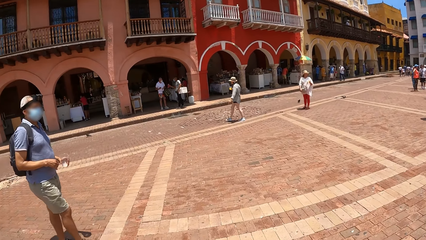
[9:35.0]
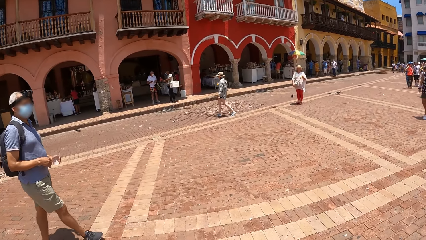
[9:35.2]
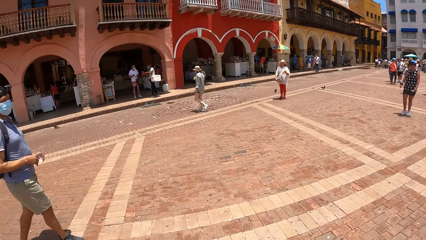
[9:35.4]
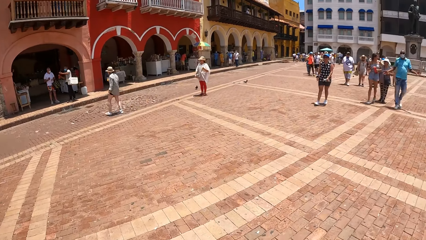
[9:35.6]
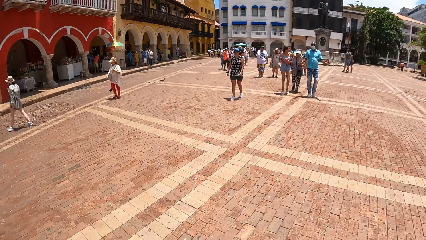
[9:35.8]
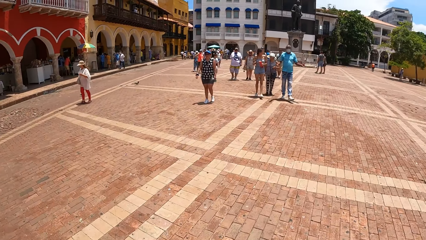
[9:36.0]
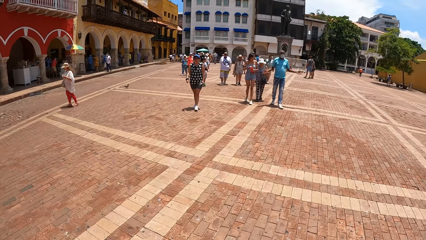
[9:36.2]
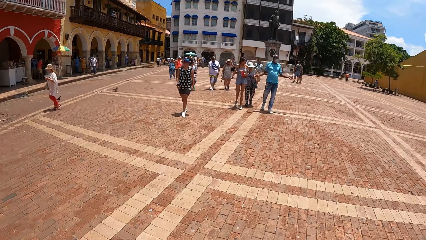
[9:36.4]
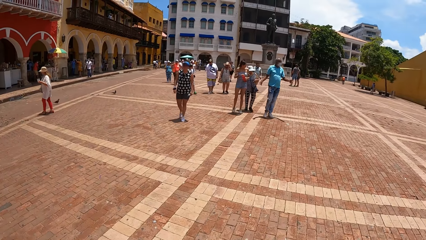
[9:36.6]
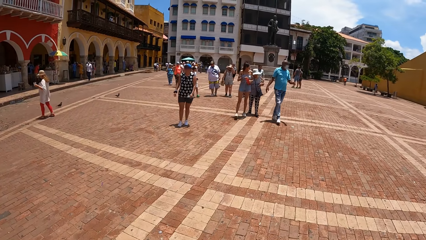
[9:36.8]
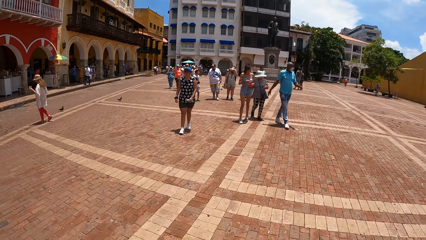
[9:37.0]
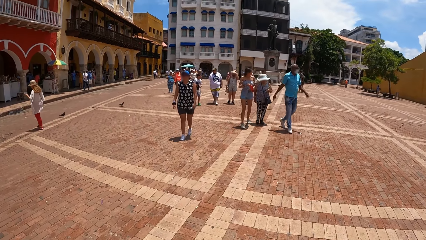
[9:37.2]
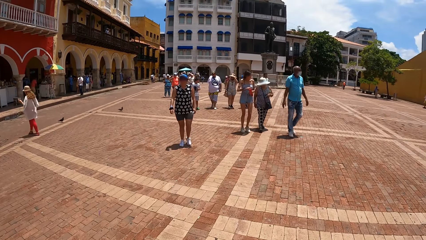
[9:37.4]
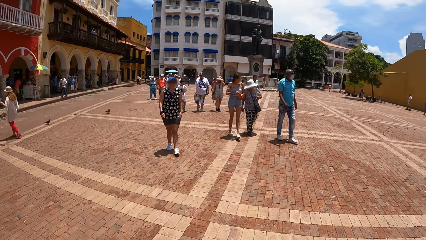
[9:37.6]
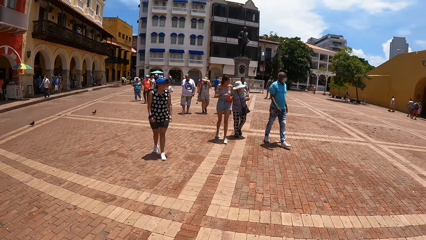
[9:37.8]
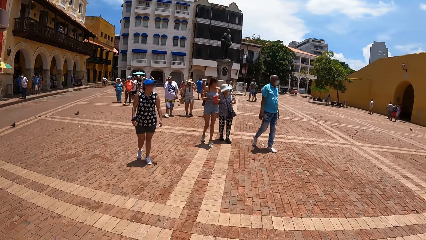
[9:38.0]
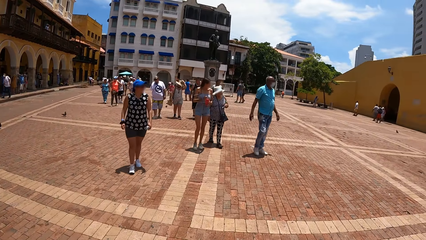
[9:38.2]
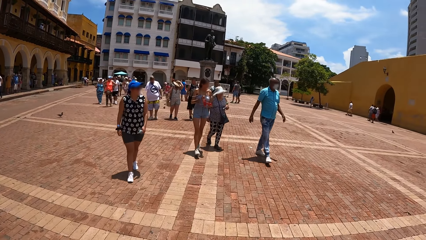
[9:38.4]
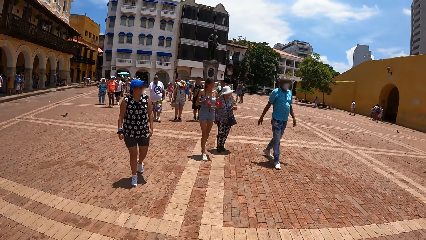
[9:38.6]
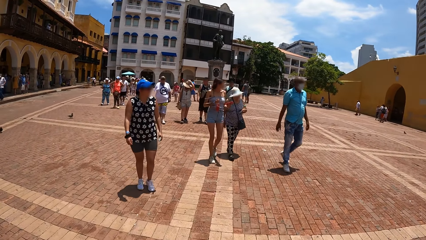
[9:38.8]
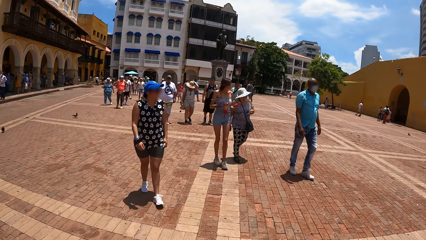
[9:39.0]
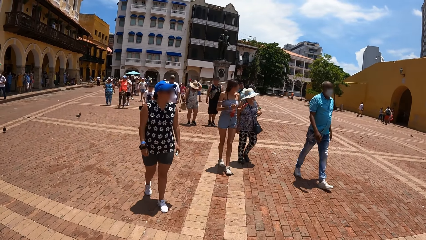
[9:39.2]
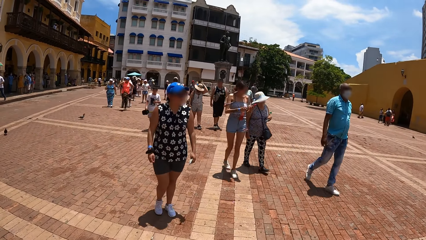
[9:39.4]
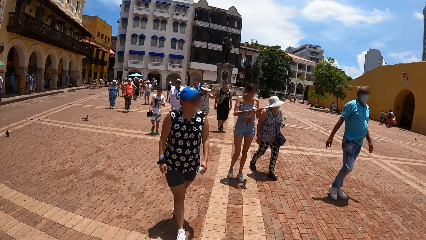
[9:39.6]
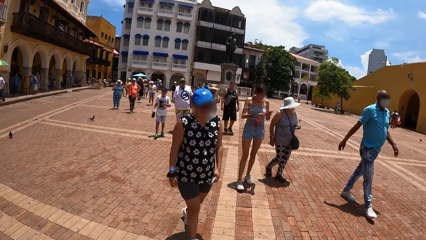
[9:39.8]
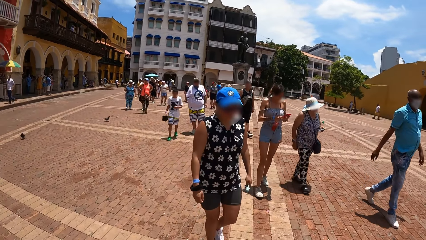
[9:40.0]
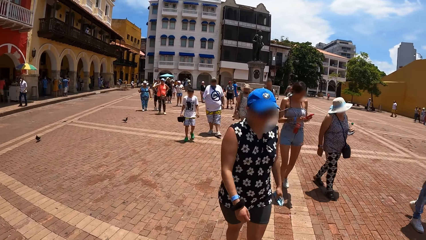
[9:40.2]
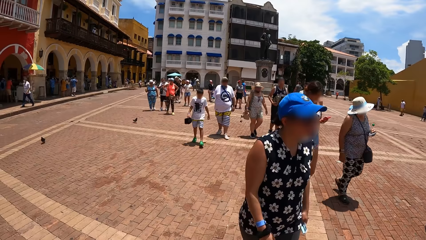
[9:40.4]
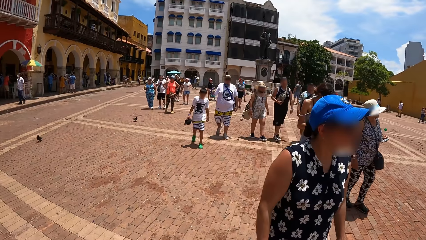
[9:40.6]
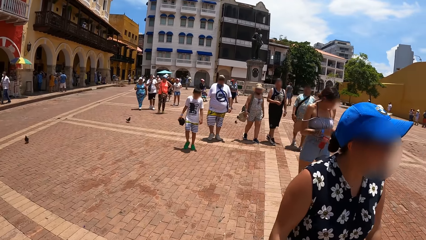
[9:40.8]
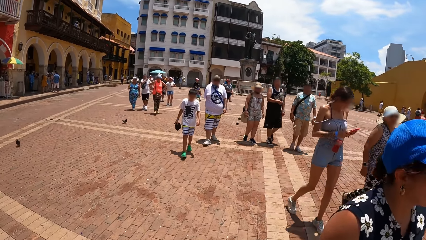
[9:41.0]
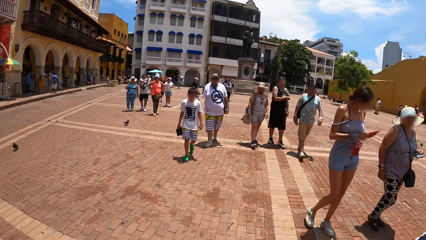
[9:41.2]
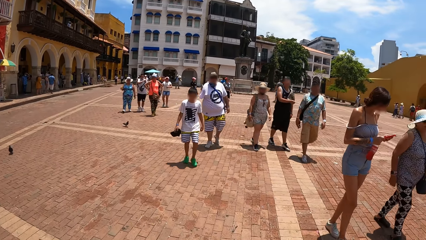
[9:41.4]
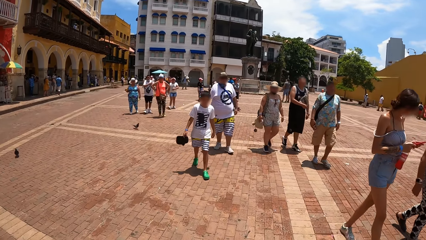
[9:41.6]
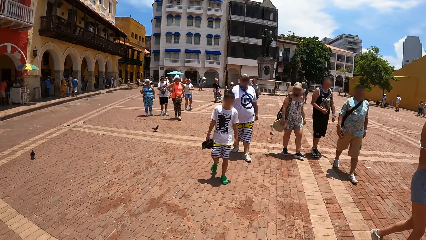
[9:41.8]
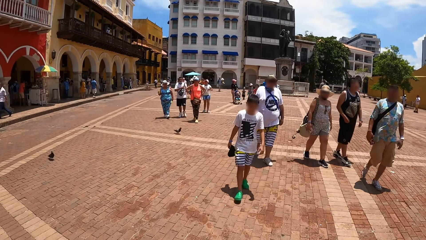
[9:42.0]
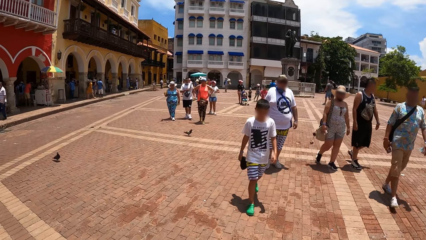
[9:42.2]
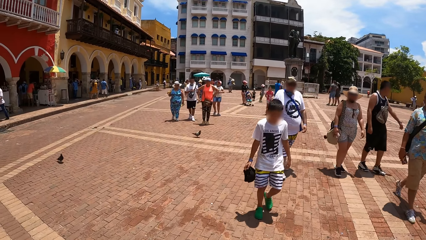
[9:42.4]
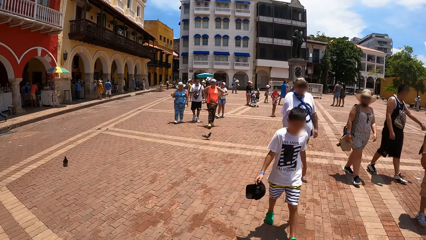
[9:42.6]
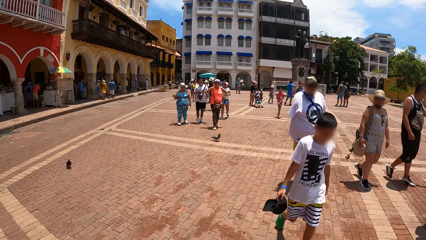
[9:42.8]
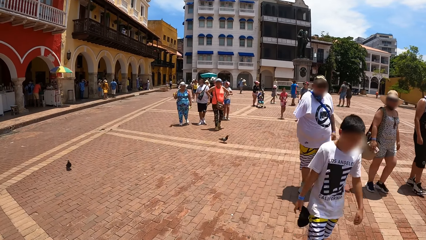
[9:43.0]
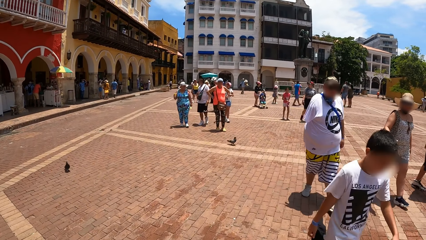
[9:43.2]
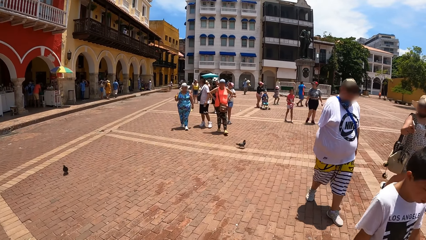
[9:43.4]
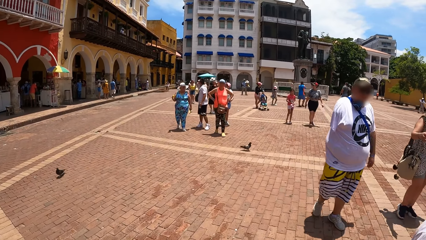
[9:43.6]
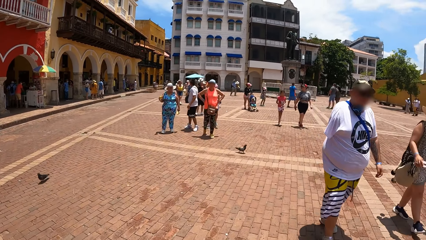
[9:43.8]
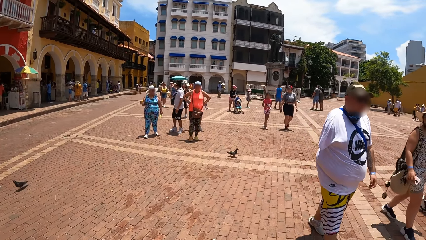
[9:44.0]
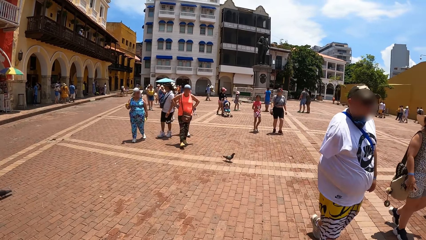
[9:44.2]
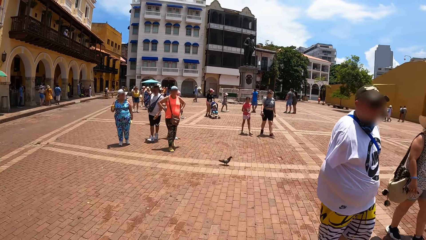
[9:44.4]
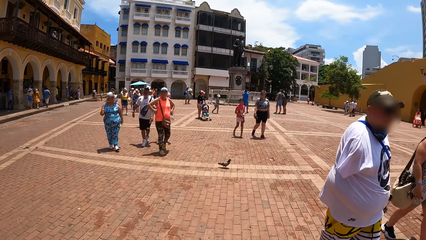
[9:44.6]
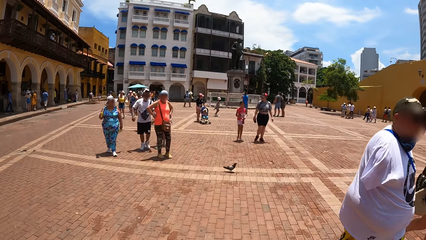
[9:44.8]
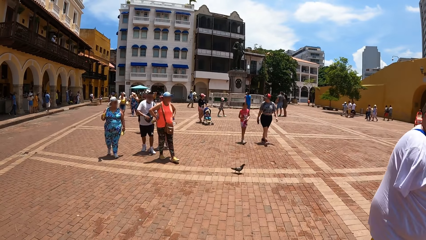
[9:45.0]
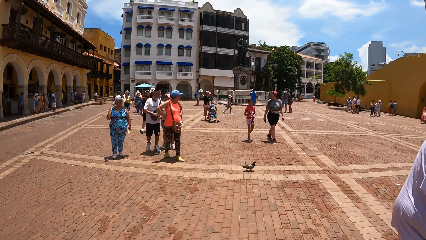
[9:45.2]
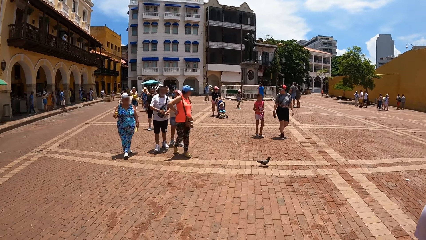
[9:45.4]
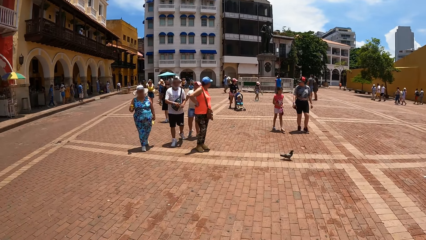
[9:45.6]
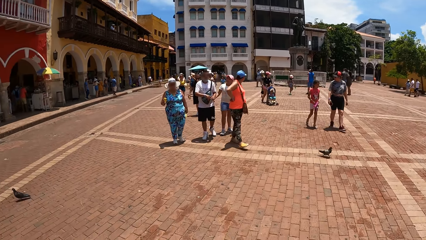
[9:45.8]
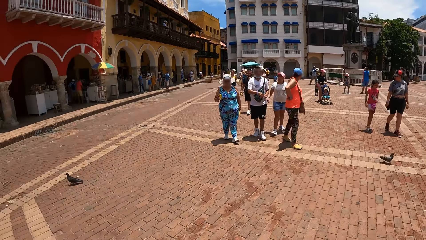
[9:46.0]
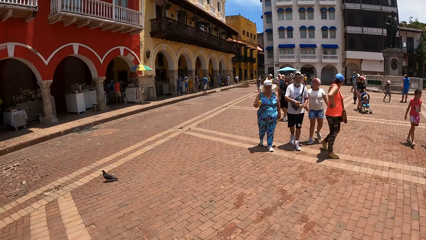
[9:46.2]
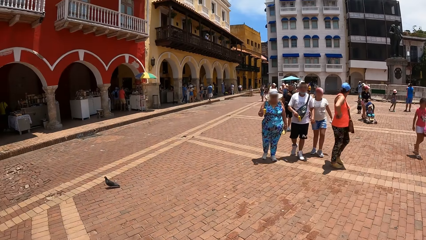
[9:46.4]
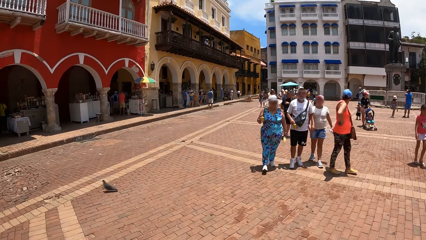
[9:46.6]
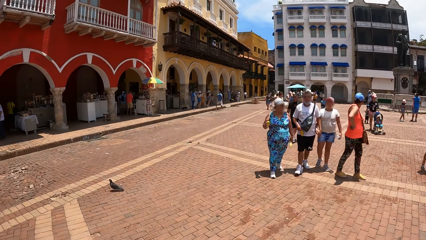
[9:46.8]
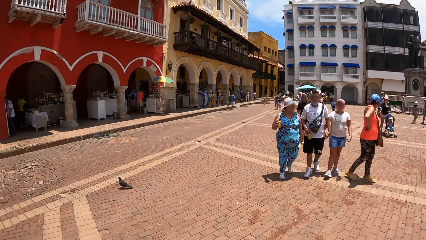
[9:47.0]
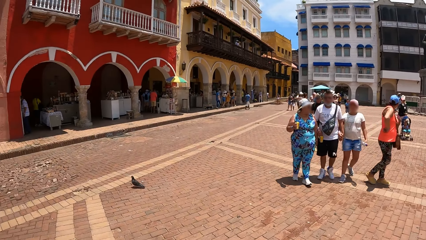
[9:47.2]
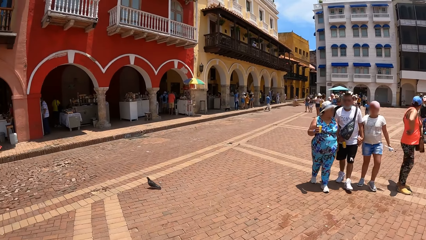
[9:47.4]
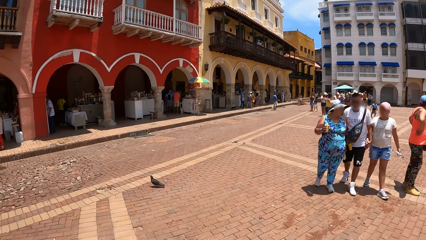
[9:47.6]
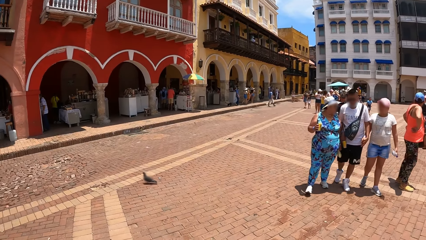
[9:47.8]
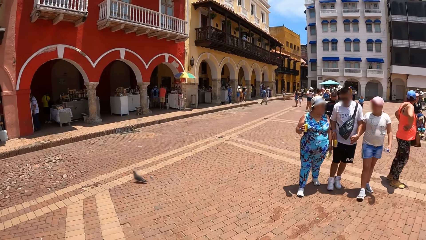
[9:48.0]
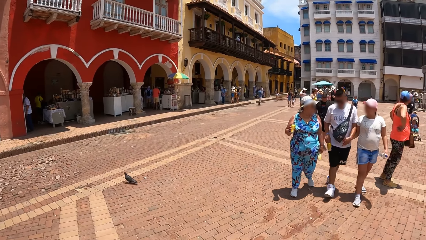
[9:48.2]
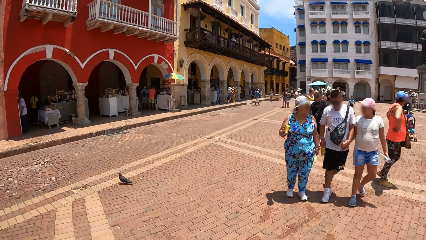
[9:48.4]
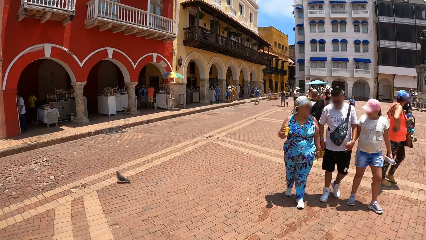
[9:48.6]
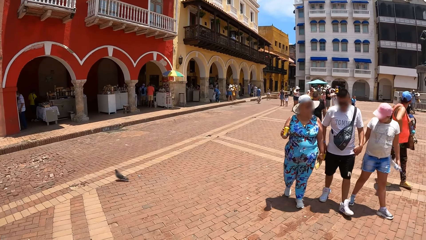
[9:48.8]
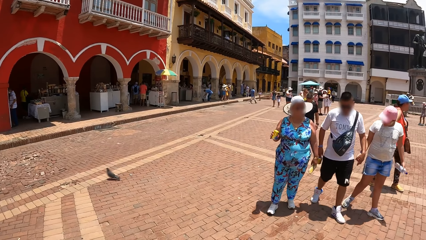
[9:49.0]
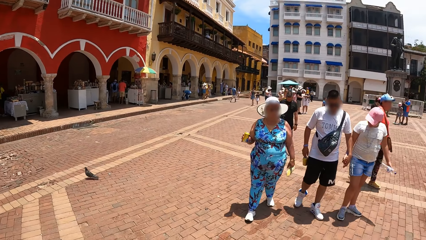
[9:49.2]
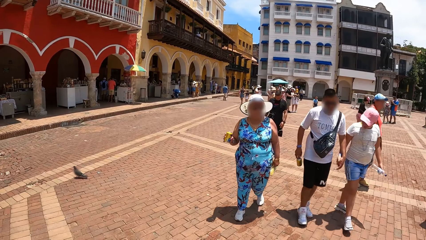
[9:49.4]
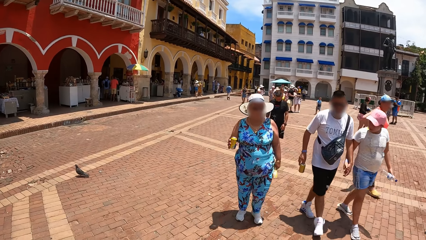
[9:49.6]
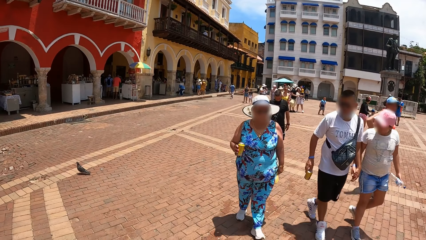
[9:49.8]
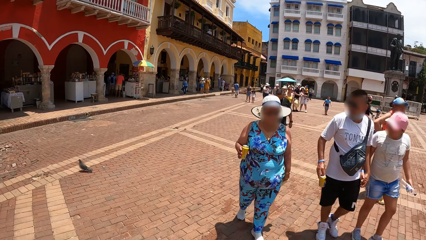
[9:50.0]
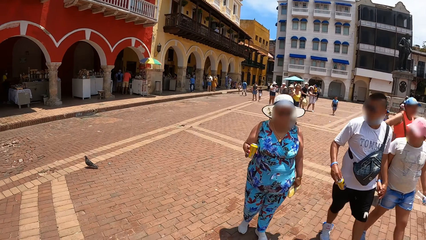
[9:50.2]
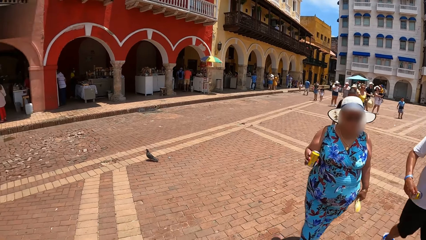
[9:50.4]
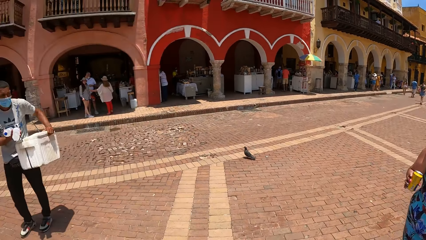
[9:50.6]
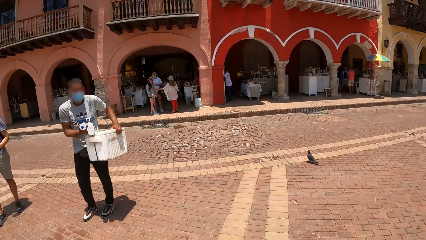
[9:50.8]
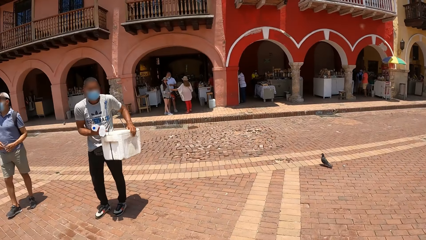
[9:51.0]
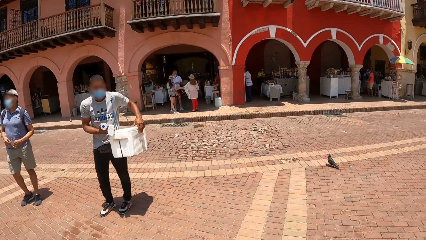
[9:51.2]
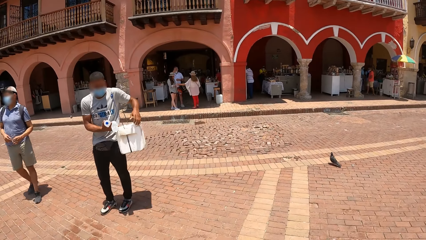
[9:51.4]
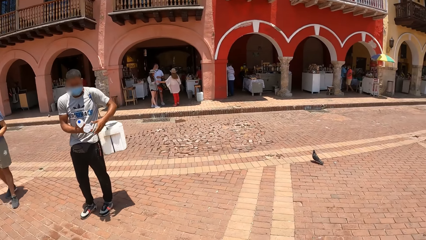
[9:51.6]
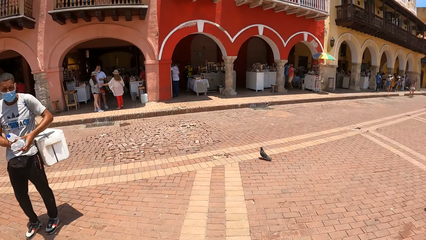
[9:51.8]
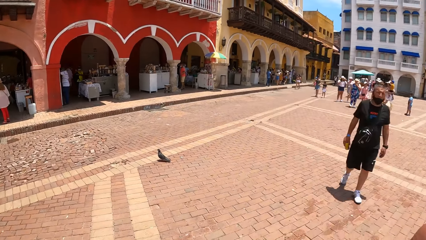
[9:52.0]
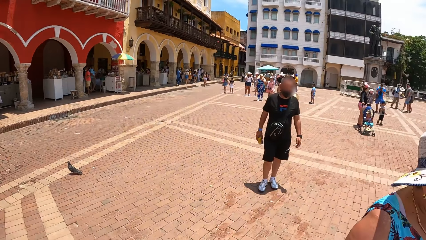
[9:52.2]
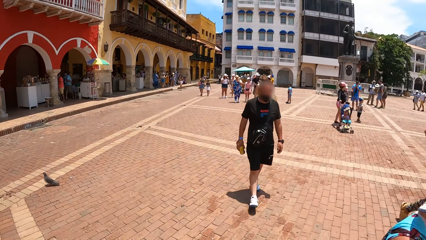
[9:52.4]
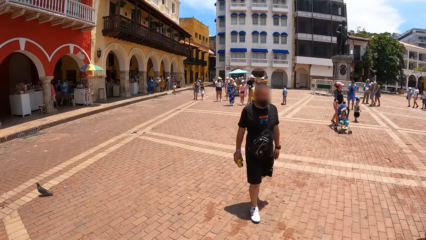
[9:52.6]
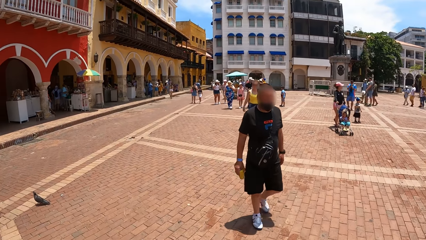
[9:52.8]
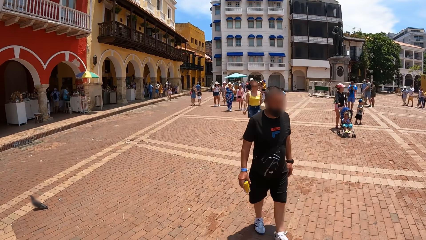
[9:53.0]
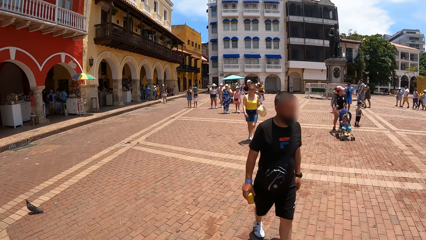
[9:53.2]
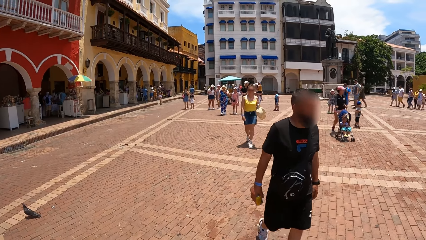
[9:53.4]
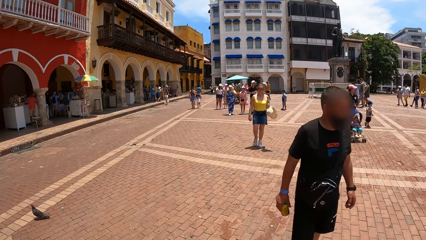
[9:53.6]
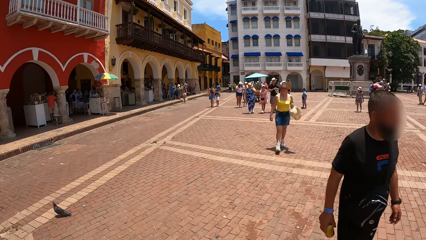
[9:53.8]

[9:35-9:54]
The camera wearer looks around the compound.
